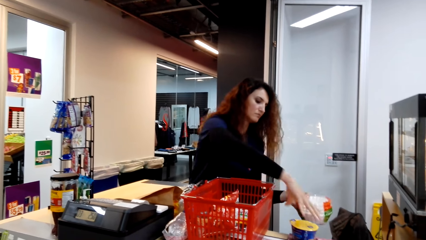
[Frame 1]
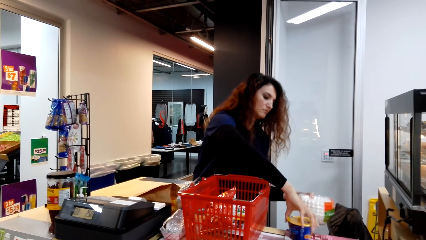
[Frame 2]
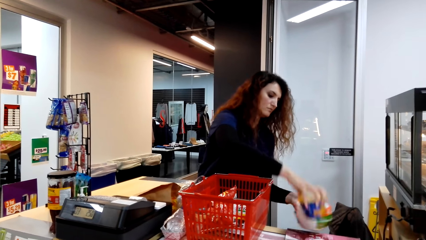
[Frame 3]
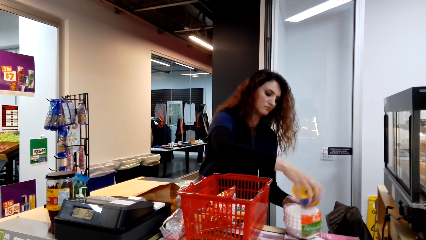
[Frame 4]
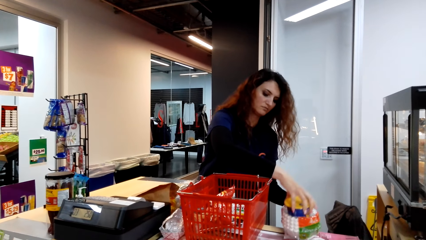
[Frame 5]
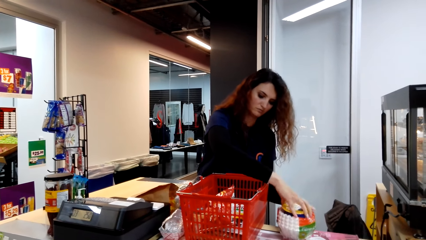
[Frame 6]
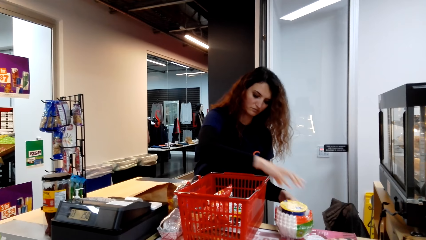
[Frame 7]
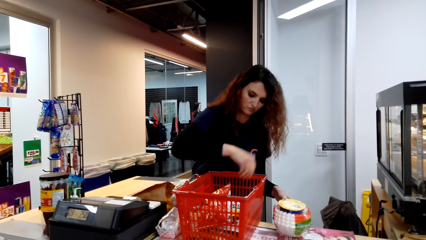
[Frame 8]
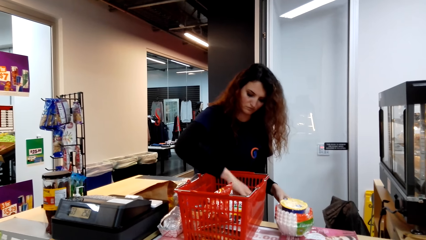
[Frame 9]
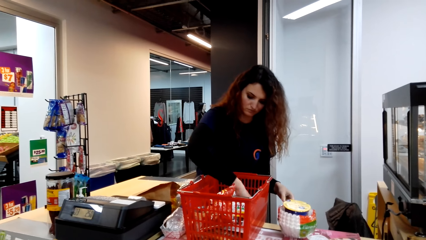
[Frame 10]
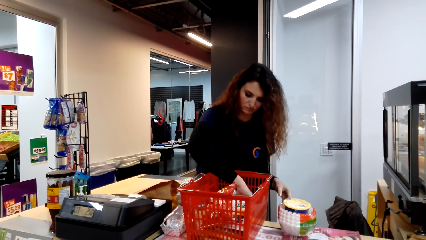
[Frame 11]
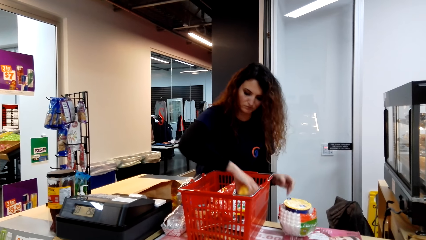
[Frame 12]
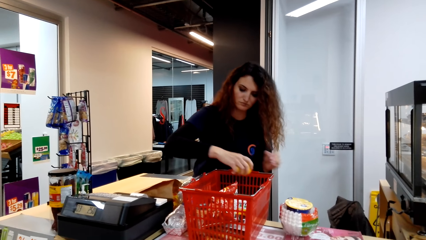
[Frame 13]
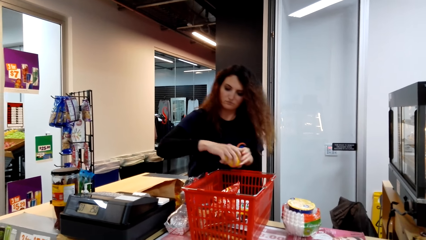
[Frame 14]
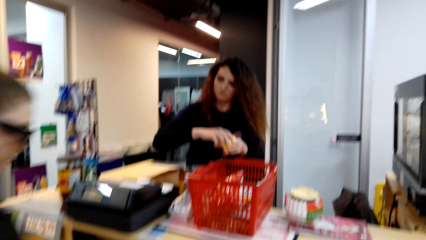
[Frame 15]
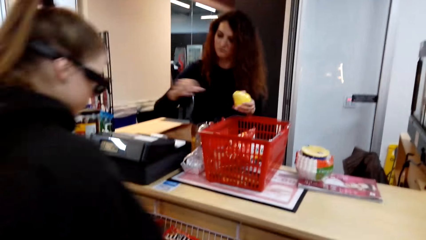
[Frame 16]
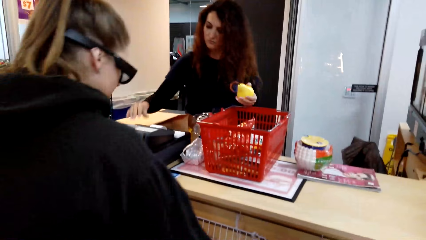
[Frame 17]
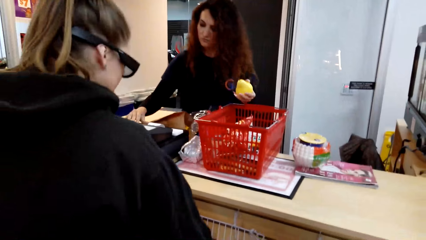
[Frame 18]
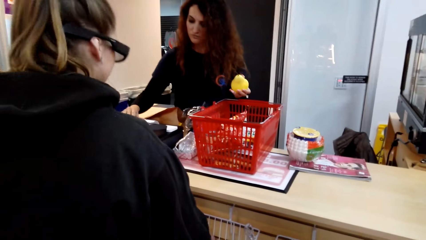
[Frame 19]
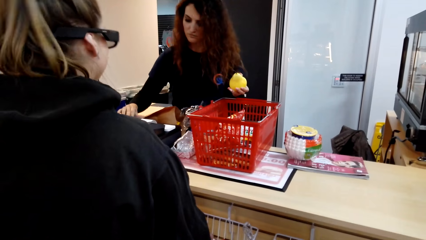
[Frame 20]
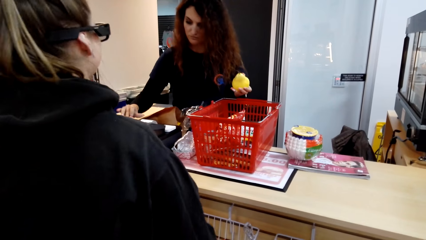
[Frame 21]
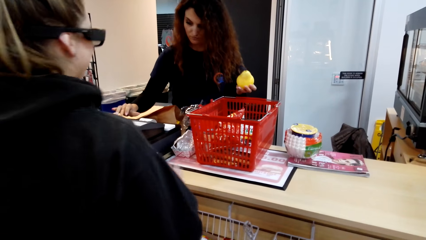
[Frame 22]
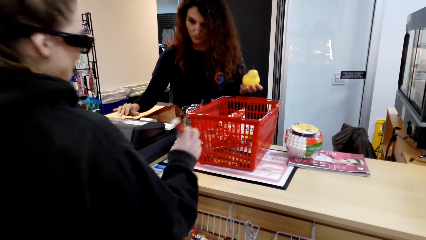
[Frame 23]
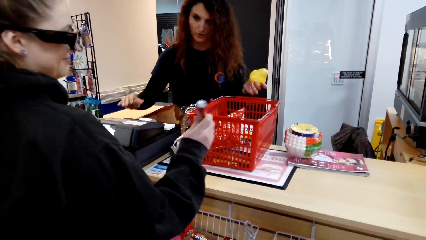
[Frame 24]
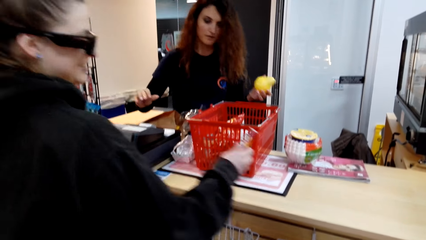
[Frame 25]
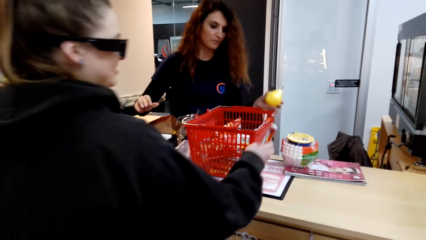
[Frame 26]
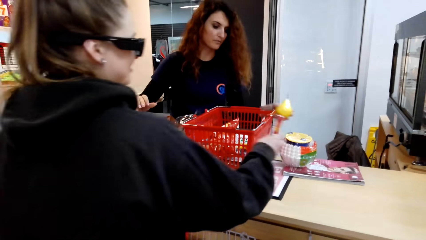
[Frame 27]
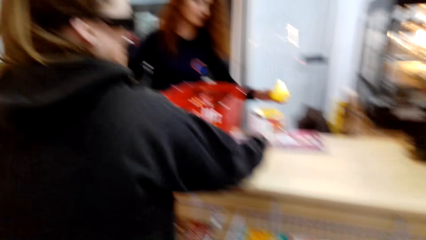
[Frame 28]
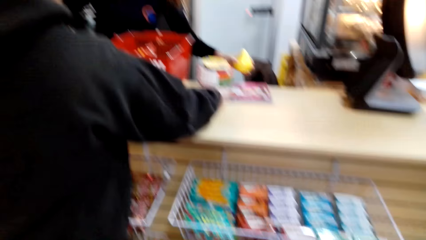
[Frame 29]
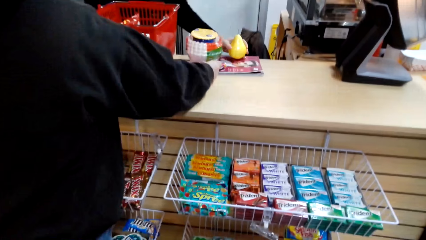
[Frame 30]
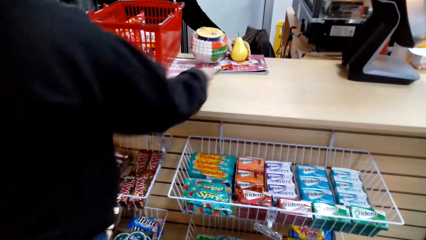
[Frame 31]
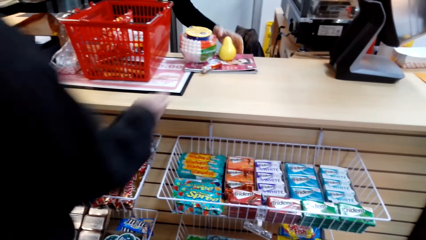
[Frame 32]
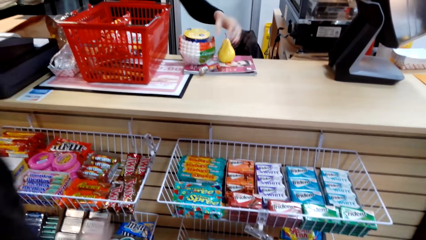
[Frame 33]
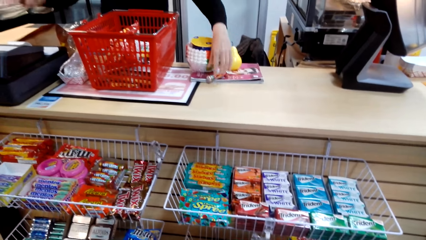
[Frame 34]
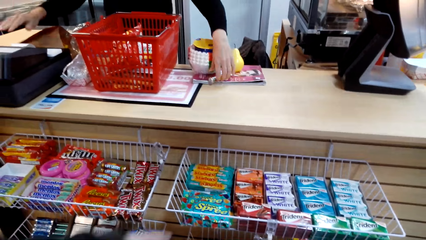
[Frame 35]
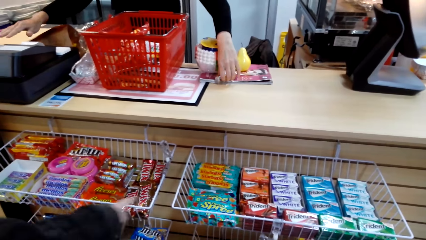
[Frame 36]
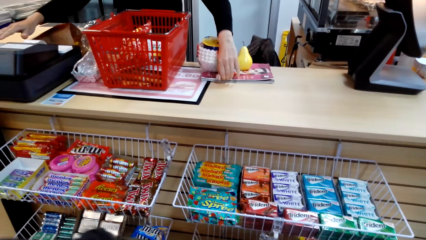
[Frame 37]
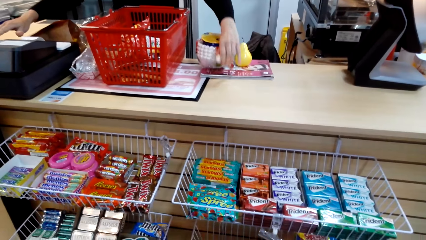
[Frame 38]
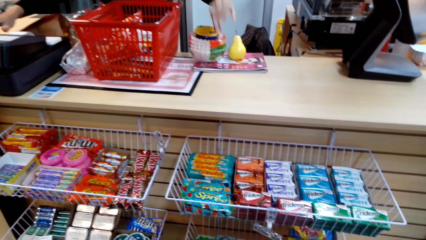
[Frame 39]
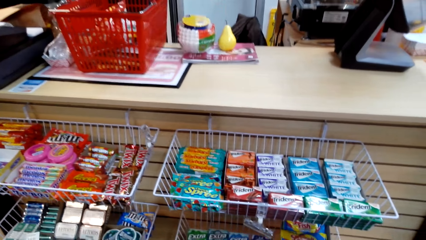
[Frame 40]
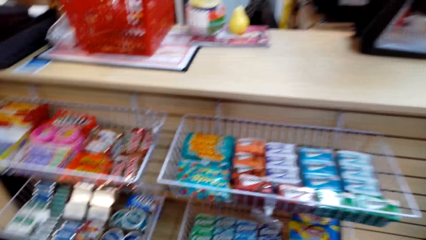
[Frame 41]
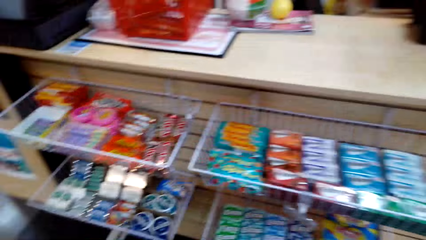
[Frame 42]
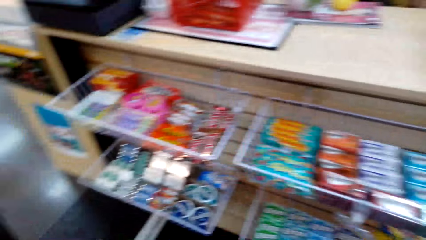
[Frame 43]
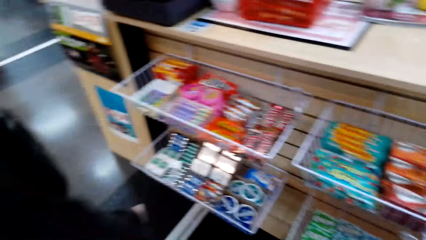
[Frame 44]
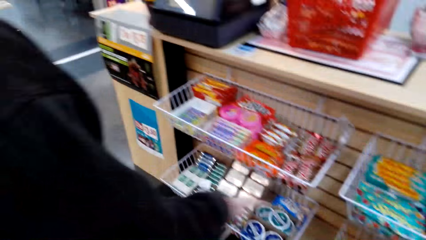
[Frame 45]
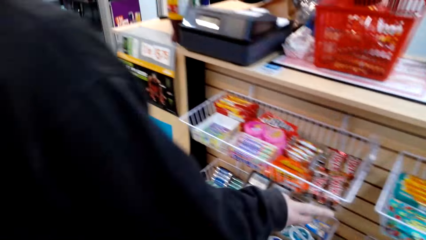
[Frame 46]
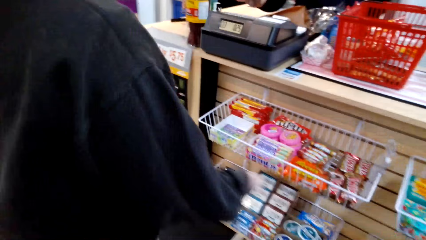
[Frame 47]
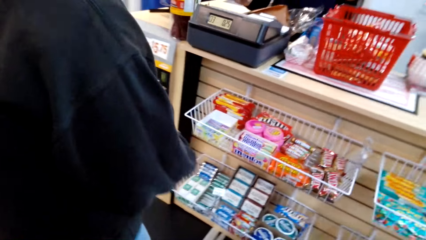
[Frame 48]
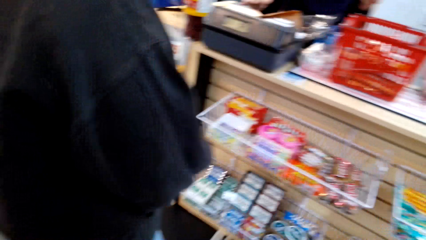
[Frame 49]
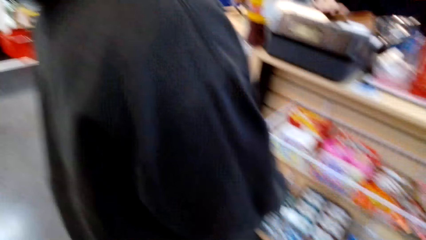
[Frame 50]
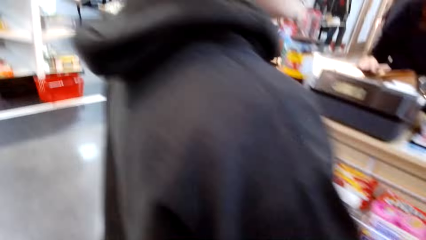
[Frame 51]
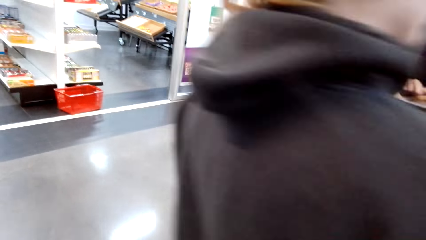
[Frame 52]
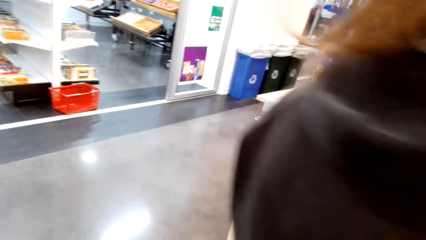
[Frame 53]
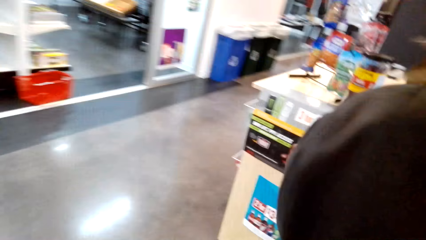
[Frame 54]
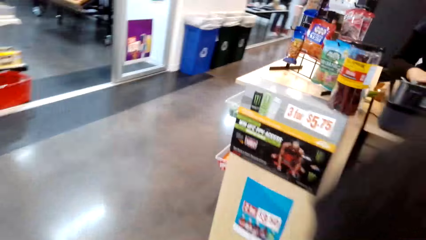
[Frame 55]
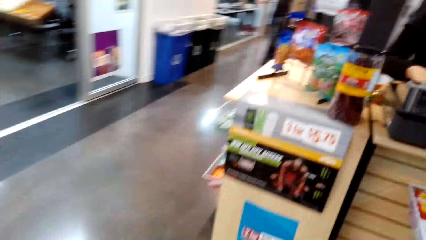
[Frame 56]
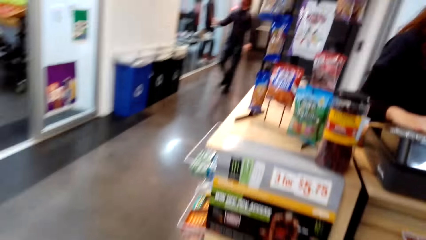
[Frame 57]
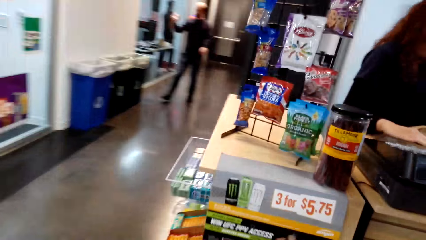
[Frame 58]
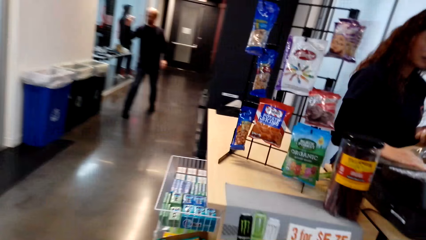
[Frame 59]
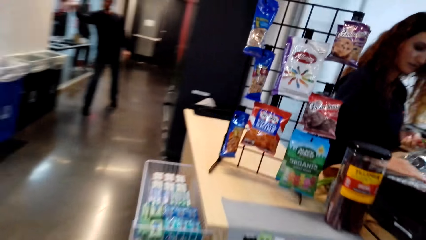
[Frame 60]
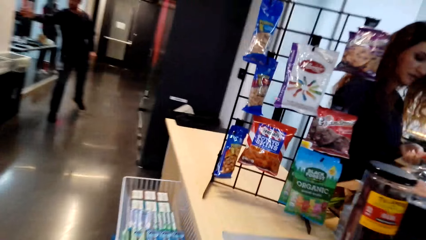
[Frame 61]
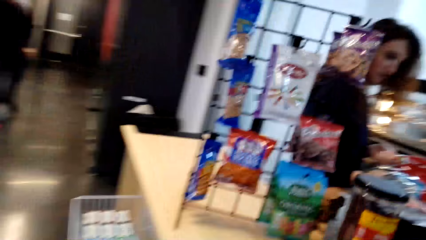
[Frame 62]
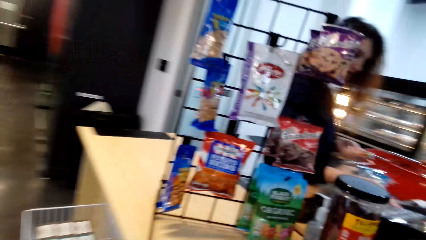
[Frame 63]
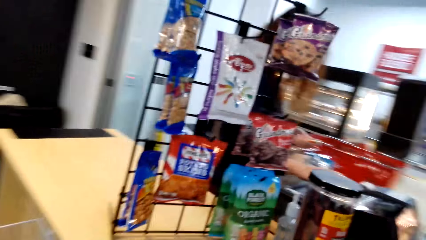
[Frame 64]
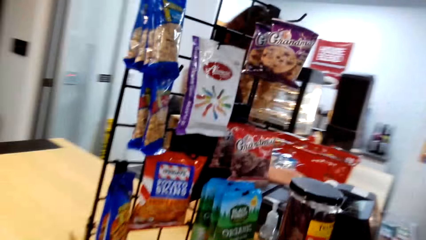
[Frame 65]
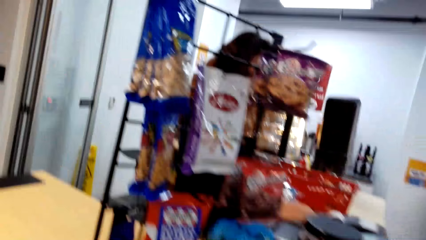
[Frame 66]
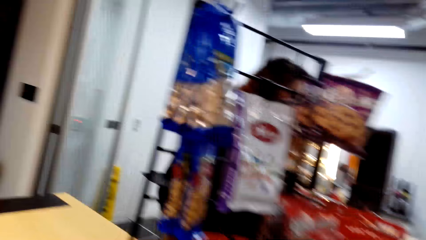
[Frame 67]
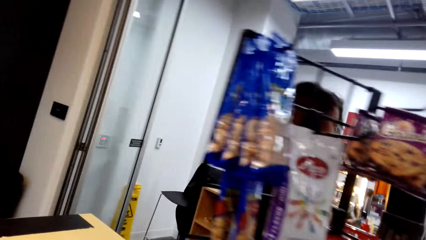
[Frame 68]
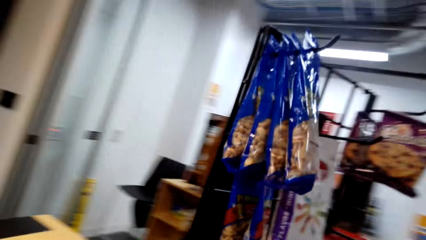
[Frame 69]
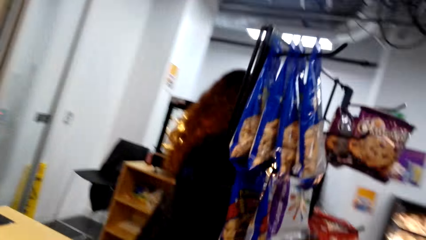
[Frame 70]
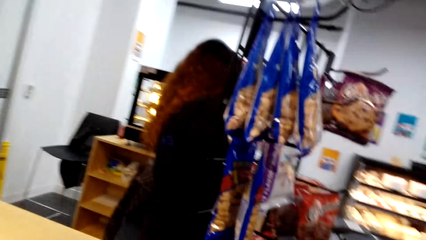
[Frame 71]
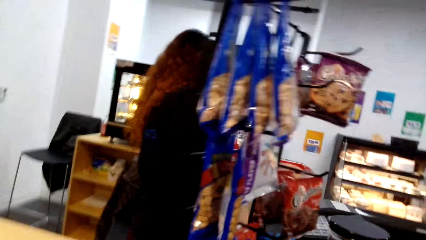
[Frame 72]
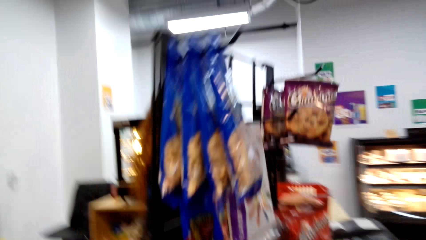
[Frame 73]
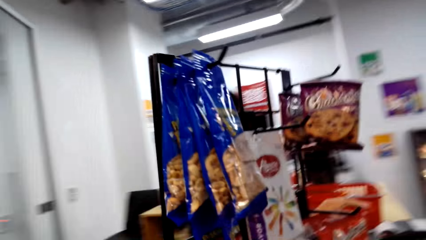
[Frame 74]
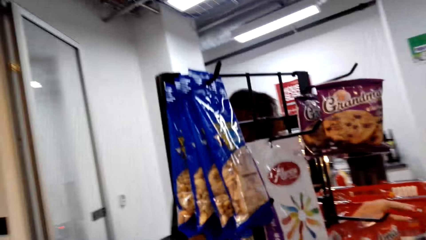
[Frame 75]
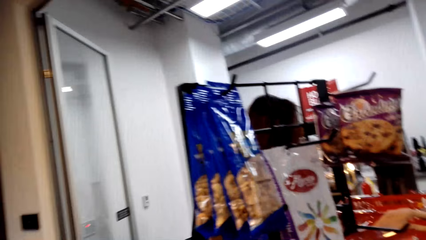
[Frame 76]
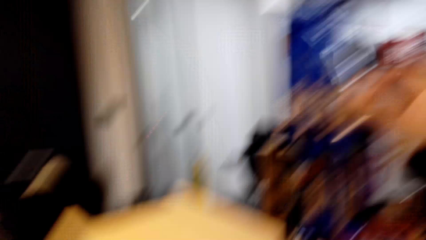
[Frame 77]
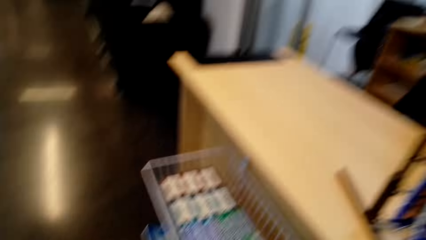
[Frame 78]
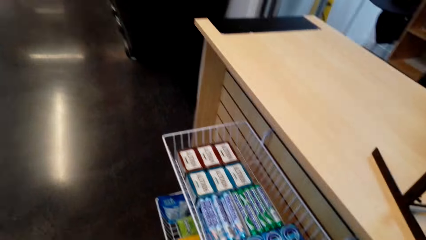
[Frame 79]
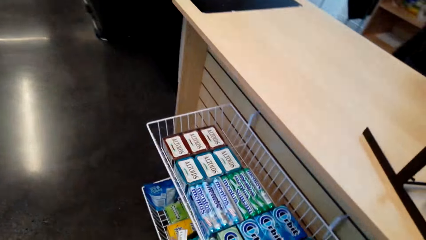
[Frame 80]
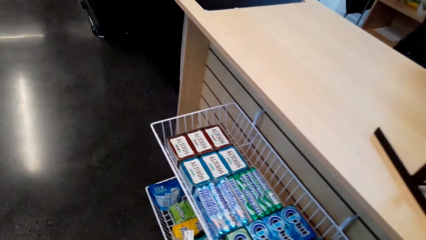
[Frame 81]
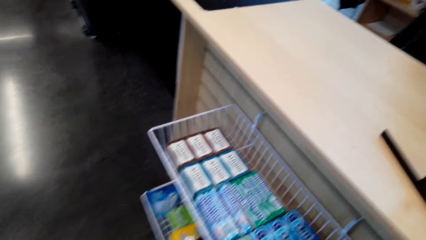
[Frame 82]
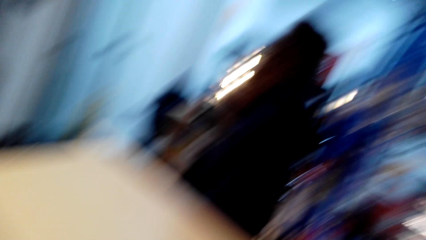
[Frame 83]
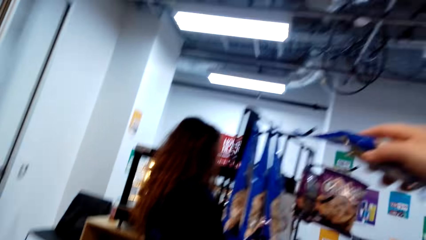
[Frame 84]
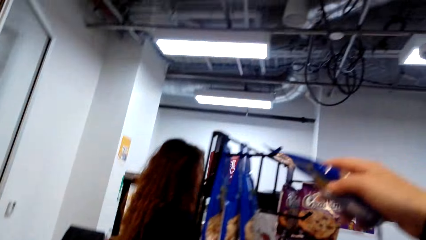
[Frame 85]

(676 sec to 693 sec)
The woman picks up the tin of peanut butter on the table. She puts the tin of peanut butter on the plates. She picks up an apple in the cart. She calculates the item costs on the cash register. Another woman picks up a packet of gums on a tray. The other woman puts the packet of gums on the counter. The other woman points on items on the trays. The first woman picks up the packet of gums on the counter. The other woman converses with the first woman. The camera wearer looks around. They move around the counter. They converse with the other woman.
